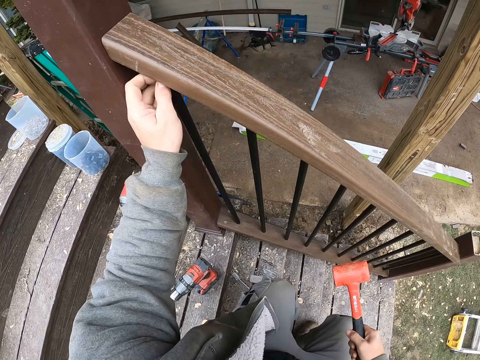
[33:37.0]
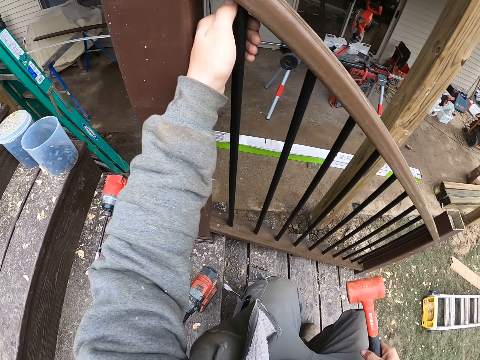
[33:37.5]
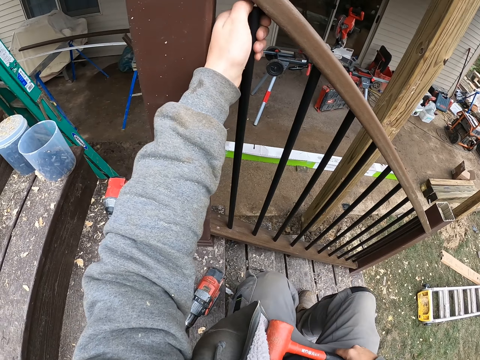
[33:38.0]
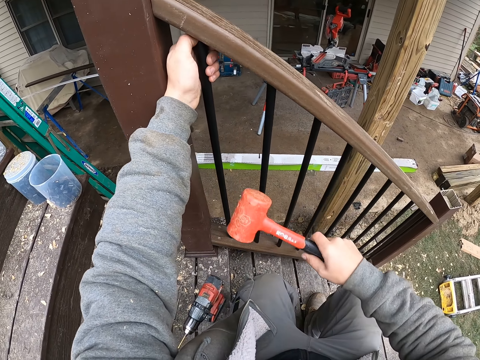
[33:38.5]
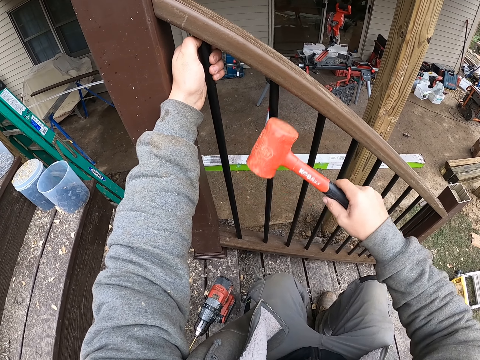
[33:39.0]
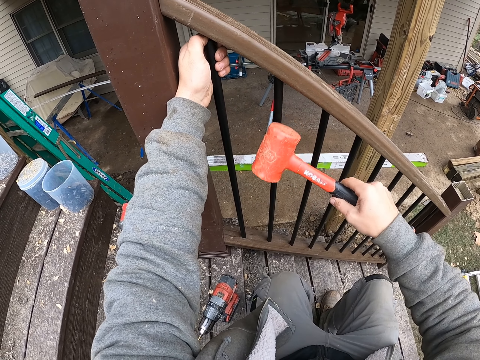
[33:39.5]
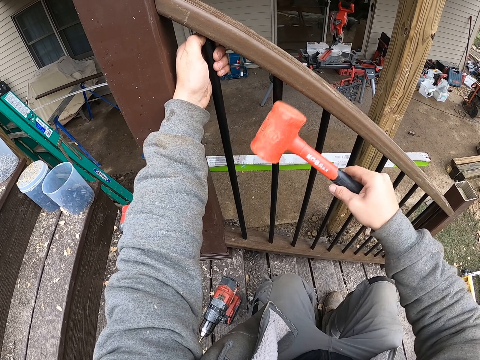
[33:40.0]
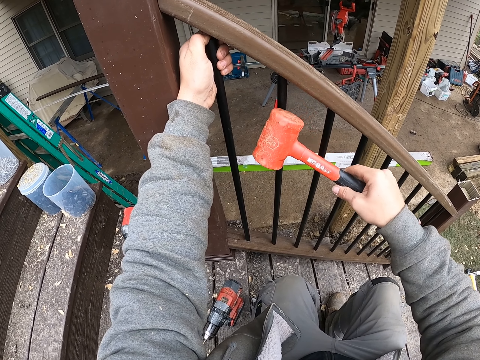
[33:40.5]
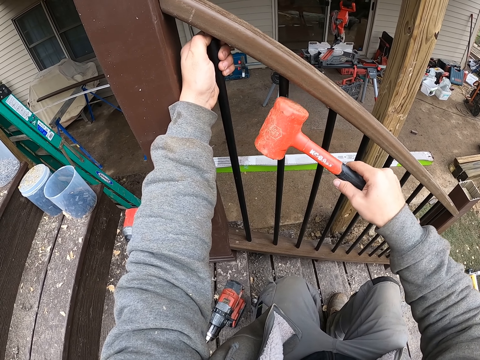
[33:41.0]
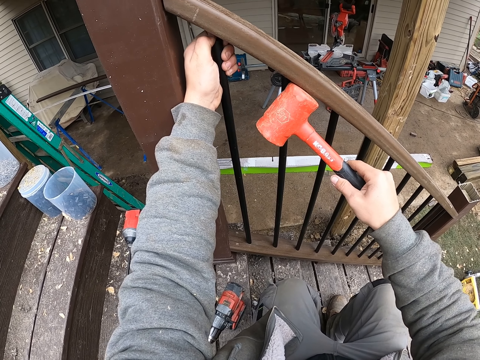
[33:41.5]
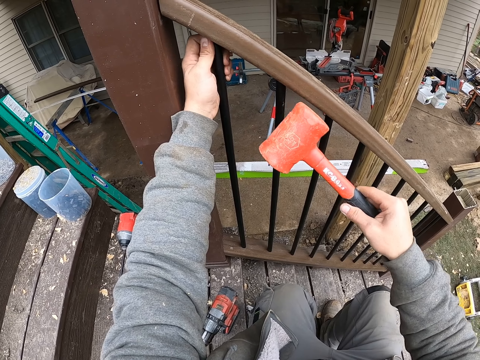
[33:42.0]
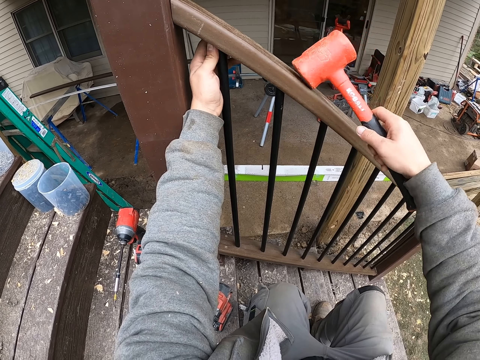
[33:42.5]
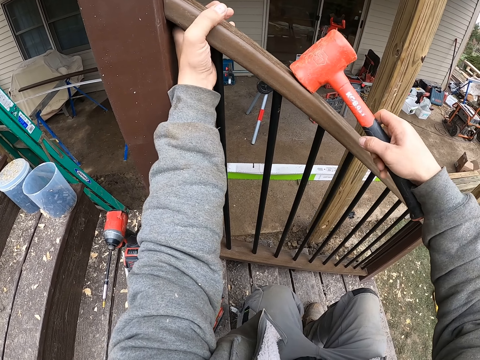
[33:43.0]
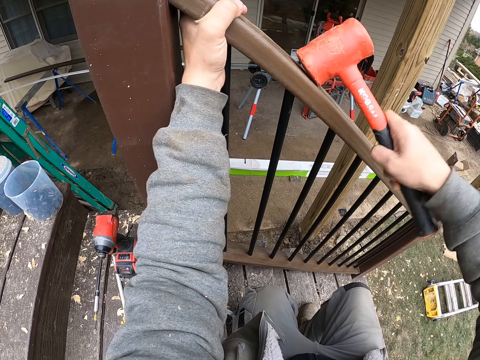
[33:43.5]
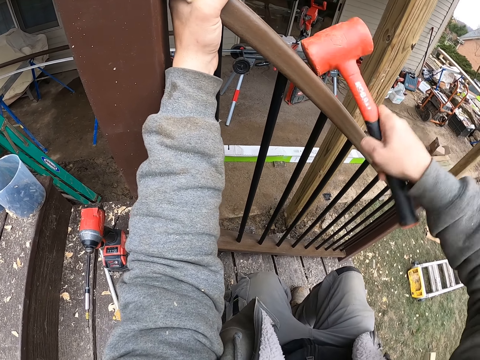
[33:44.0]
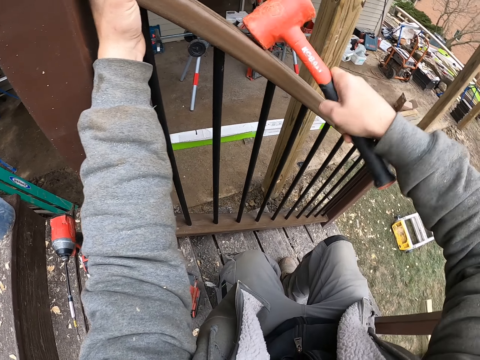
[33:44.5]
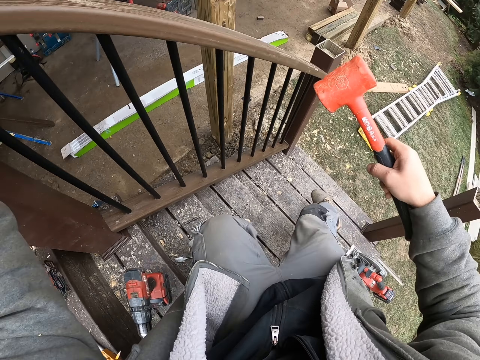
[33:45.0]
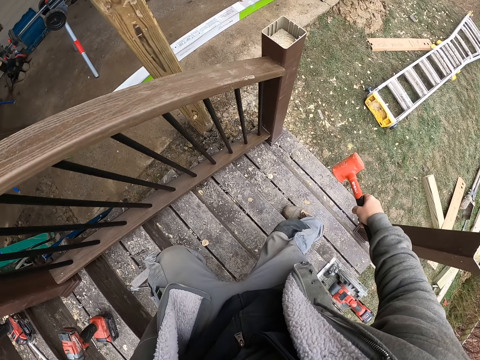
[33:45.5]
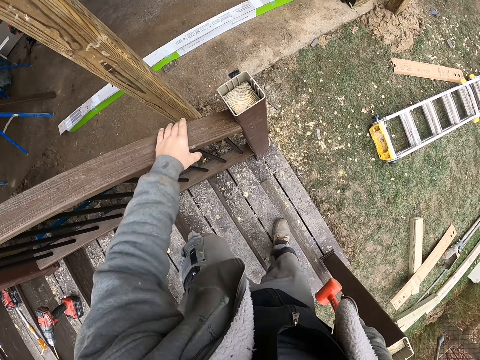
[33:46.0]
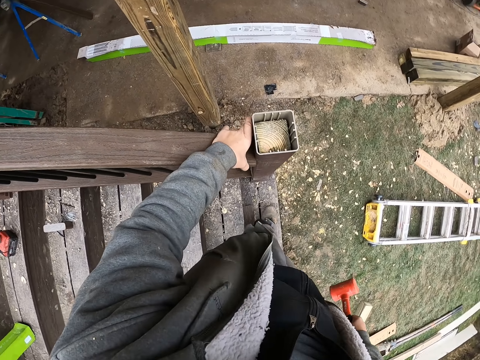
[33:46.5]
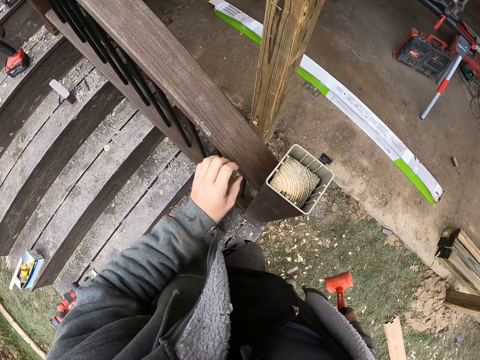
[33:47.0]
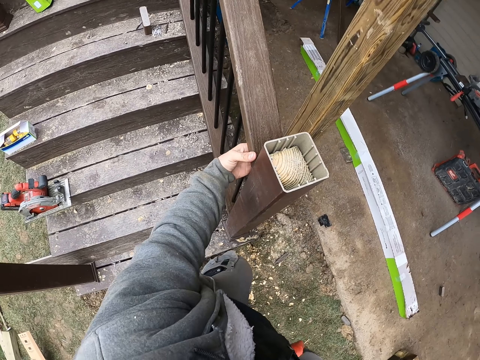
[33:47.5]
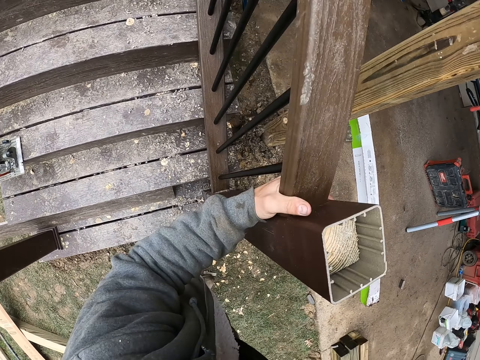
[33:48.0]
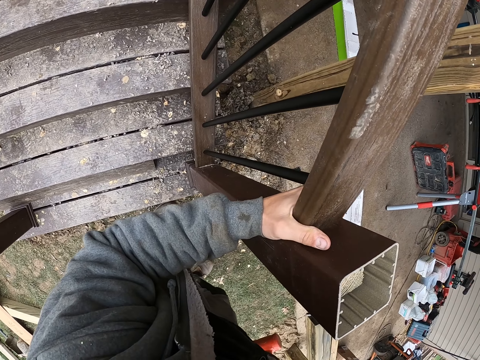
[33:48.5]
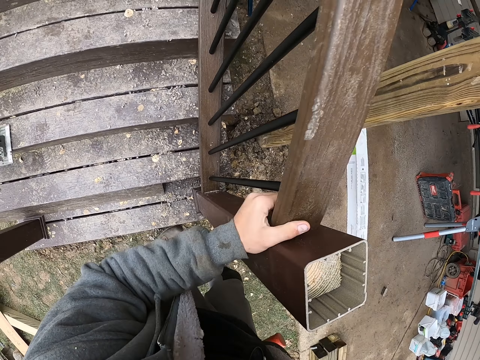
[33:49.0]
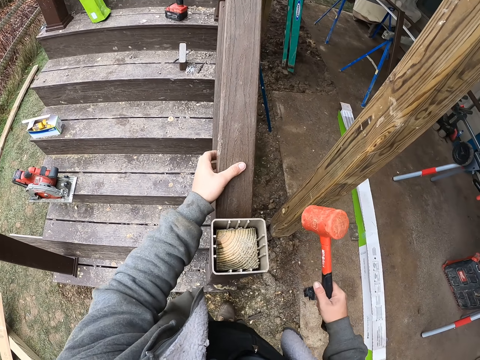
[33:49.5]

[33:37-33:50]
The camera wearer adjusts the rail on a bar with a hand. They hammer the hand rail with a hammer. They walk downstairs. They position the wood hand rail on the stair pillar.

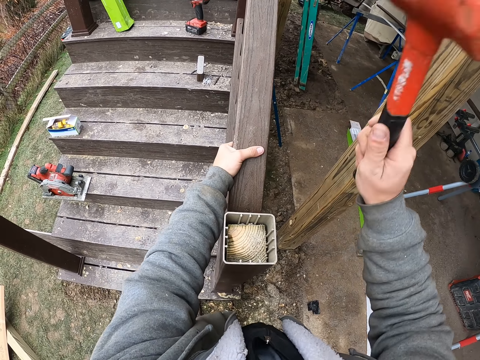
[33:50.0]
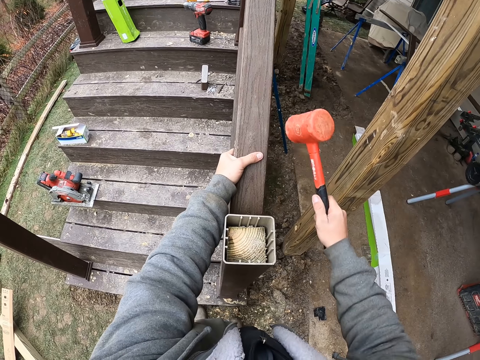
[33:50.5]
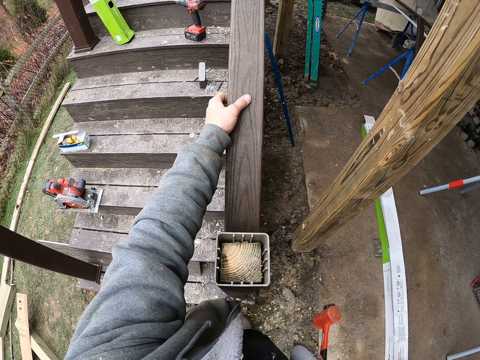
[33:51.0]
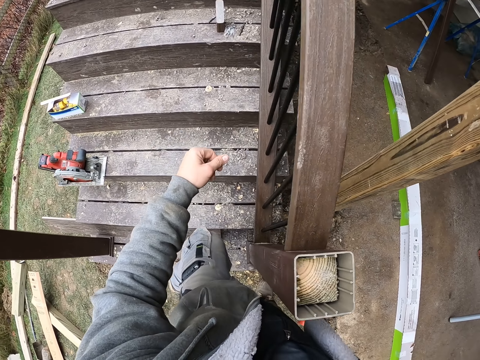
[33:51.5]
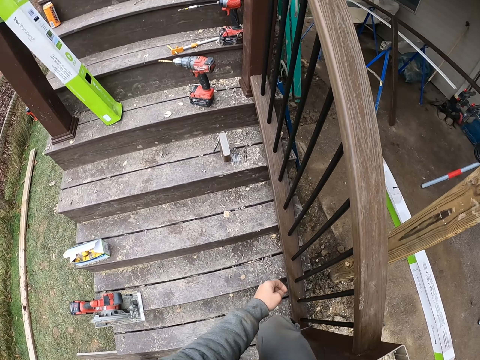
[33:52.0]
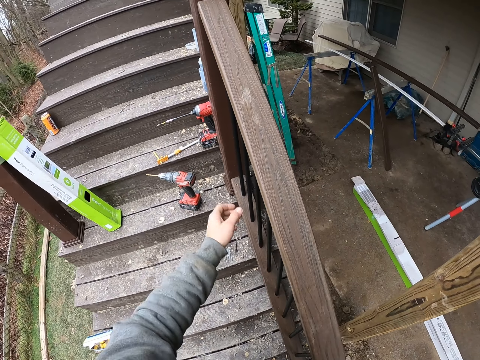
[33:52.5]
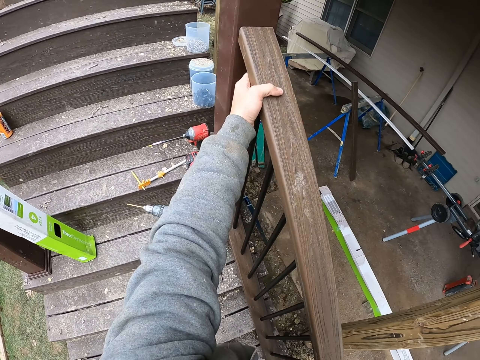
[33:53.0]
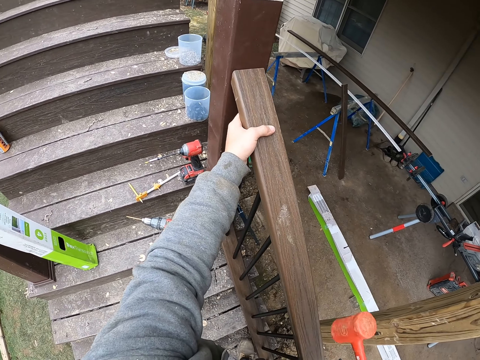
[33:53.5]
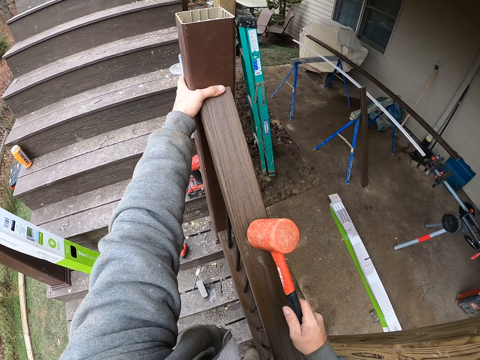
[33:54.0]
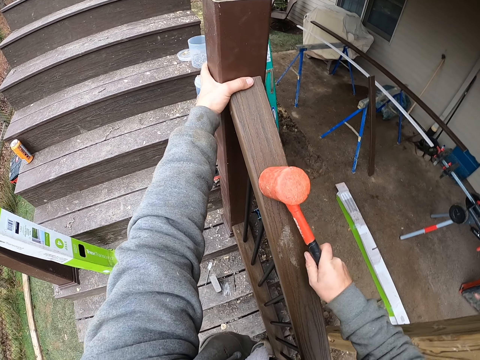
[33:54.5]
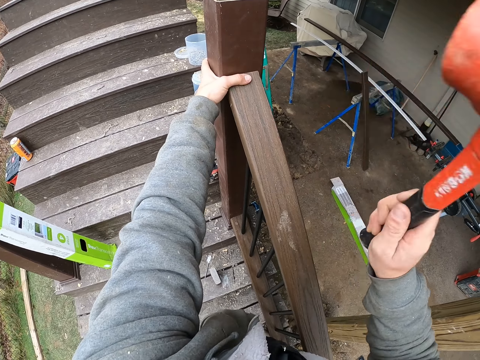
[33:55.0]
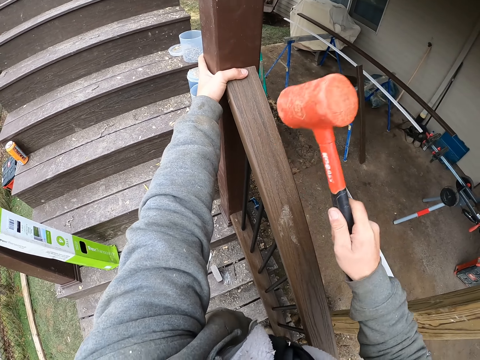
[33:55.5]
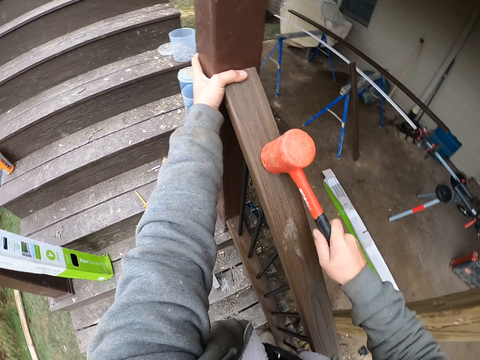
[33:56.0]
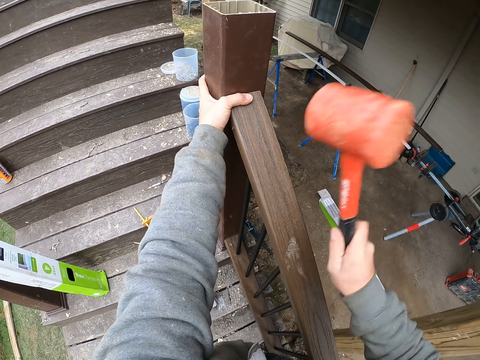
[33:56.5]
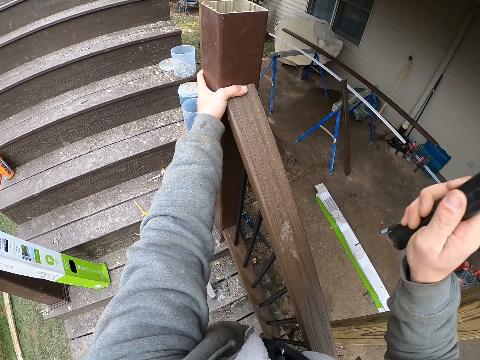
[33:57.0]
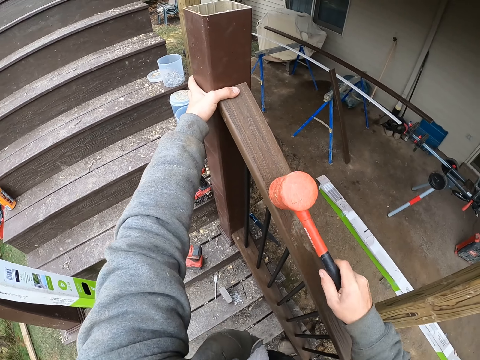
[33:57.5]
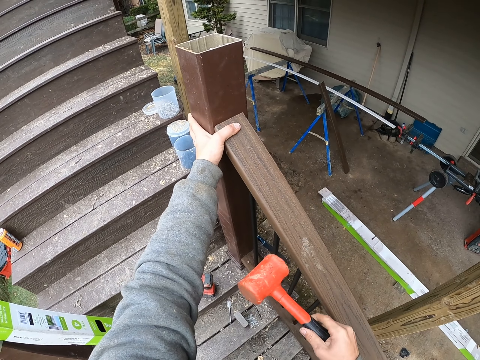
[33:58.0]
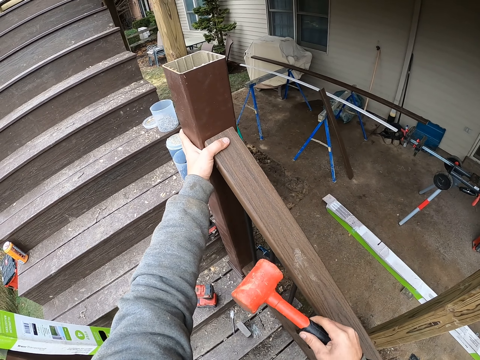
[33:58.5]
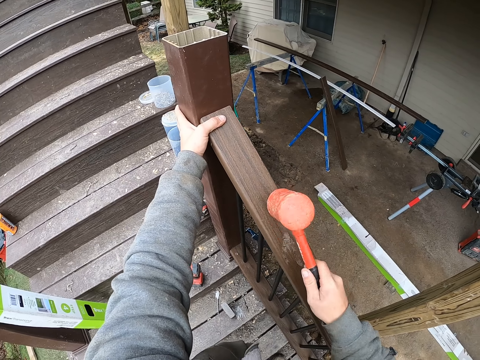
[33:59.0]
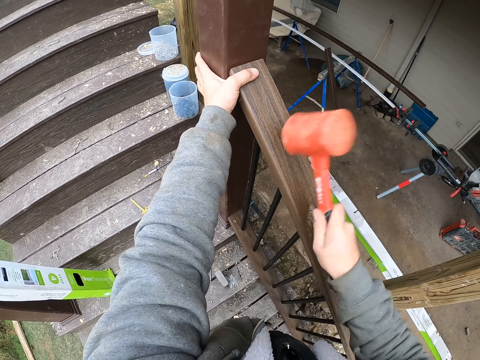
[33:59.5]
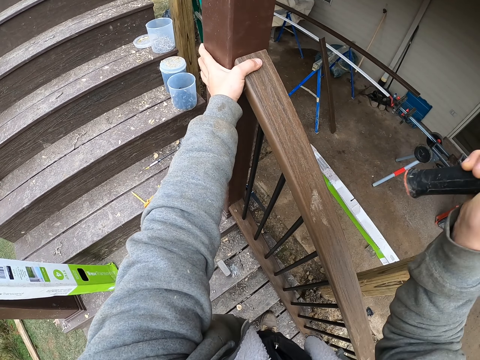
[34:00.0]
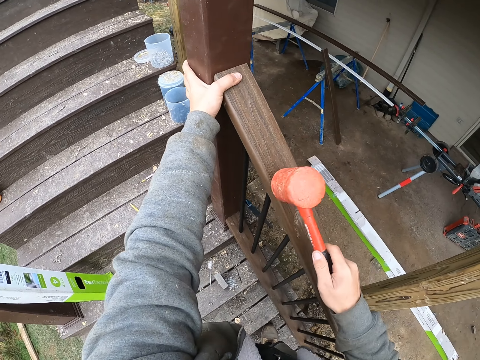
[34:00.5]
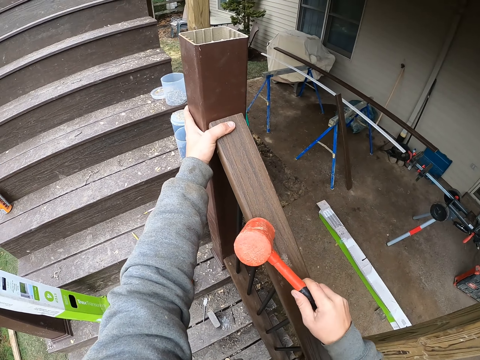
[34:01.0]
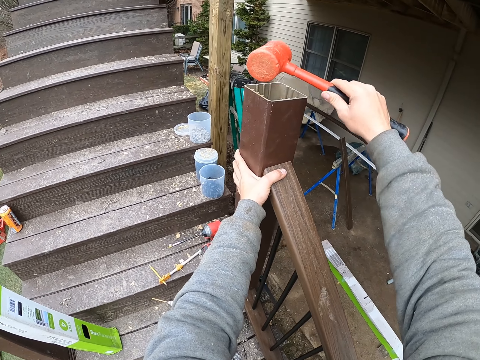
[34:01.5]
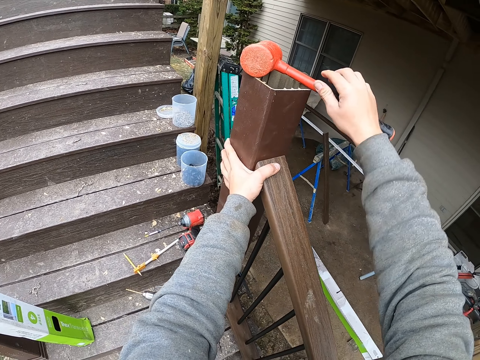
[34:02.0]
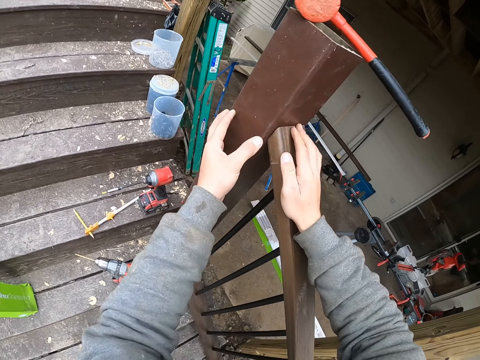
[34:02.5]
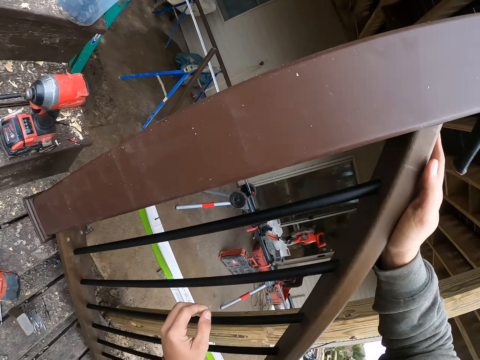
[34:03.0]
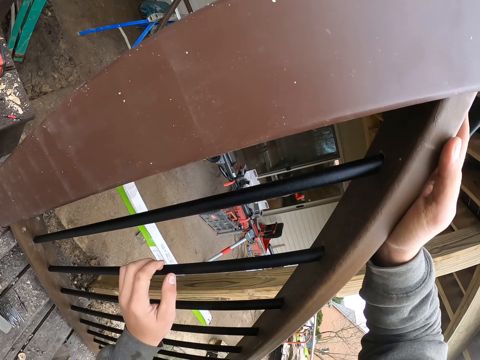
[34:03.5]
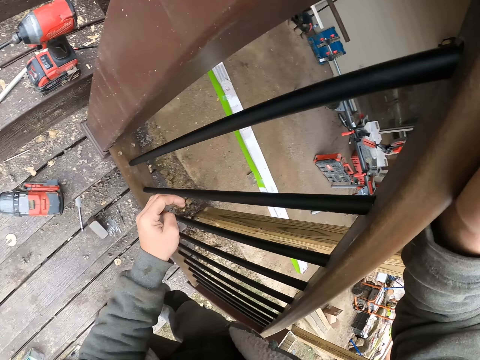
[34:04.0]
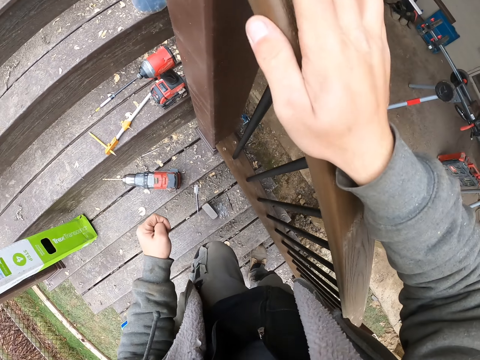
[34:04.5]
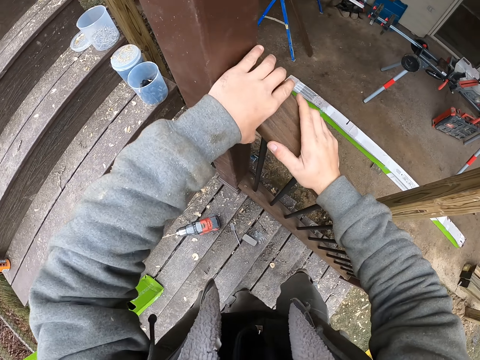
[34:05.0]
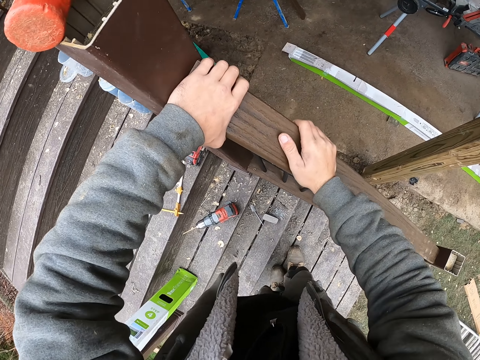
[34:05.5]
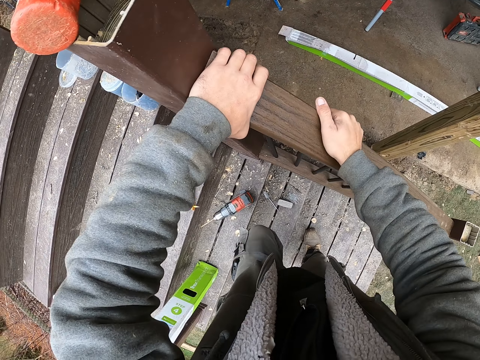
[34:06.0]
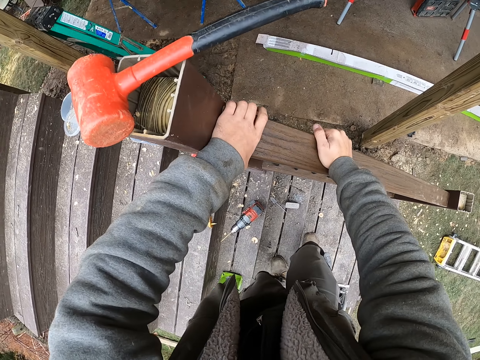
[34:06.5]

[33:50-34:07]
The camera wearer hammers the hand rail with a hammer. They carry the hammer upstairs along the rail. They hammer the hand rail with the hammer. They put the hammer on the staircase post. They stare at the stair rail bars. They touch the staircase grills. They grasp the staircase handrail.
